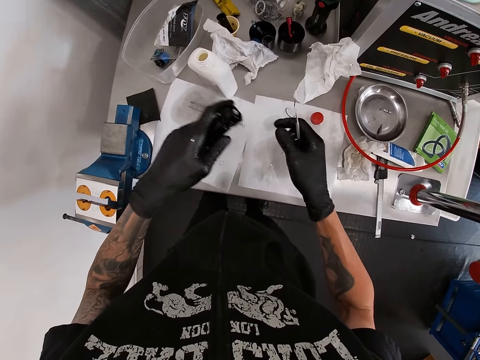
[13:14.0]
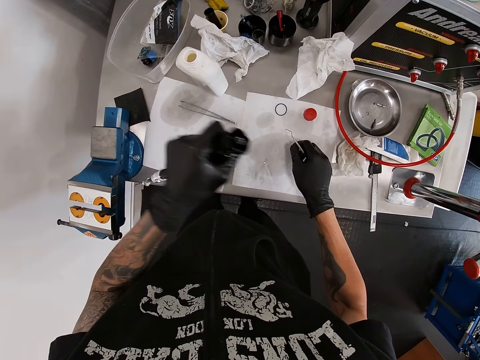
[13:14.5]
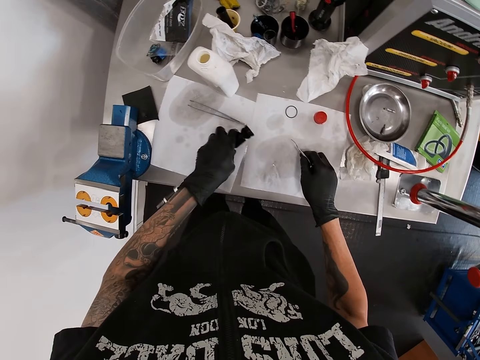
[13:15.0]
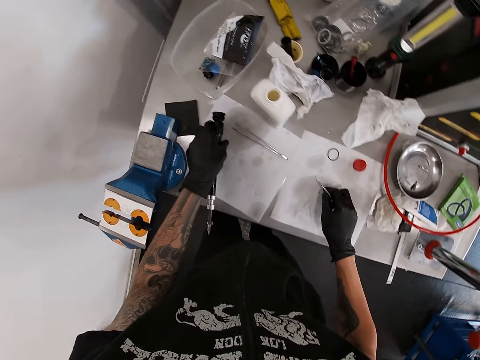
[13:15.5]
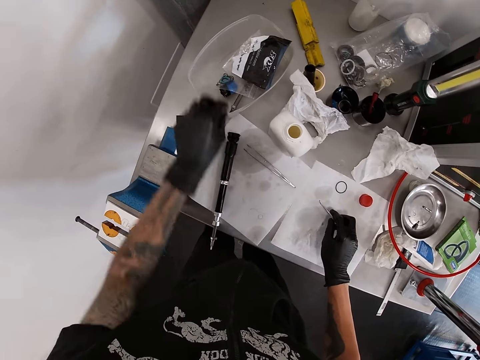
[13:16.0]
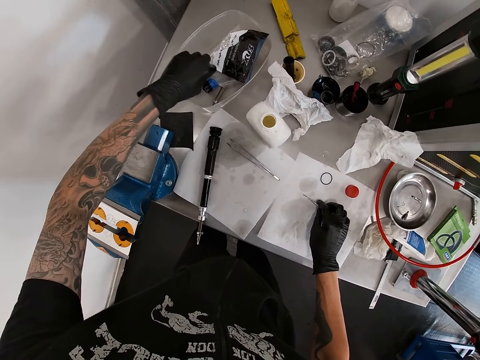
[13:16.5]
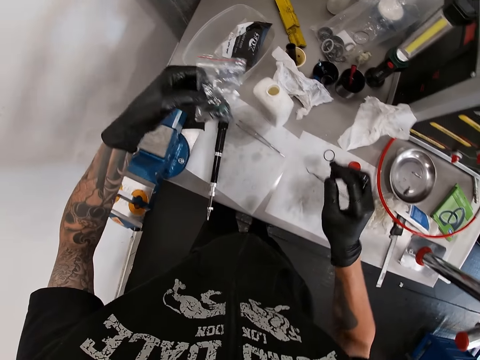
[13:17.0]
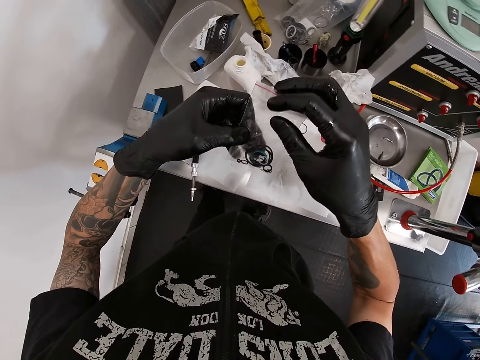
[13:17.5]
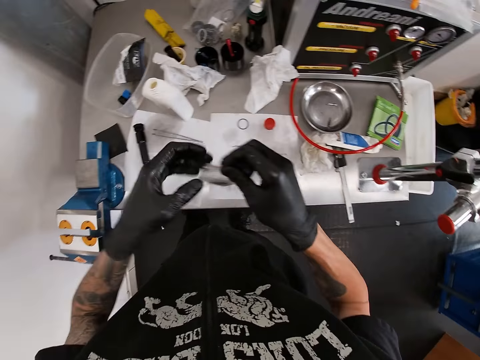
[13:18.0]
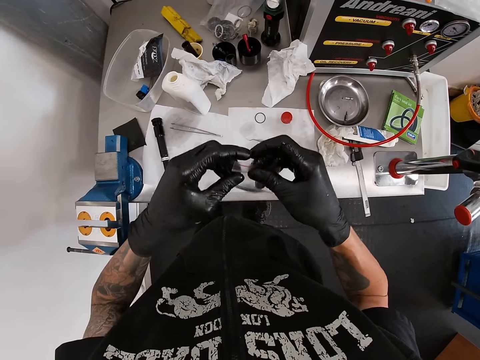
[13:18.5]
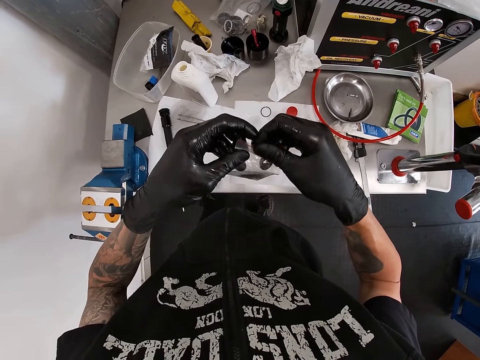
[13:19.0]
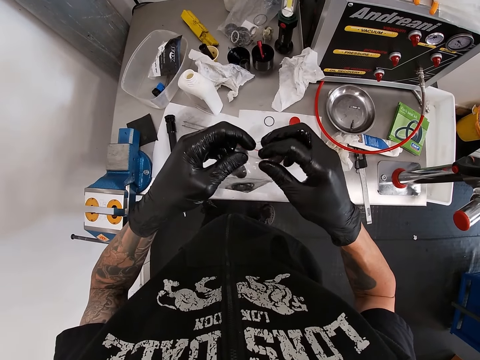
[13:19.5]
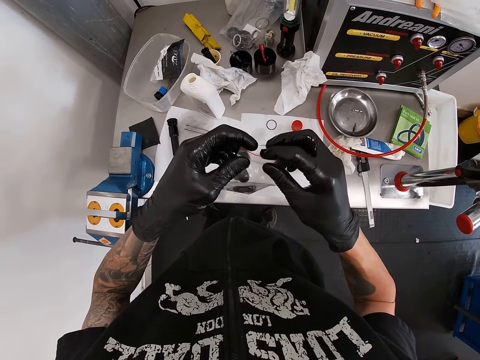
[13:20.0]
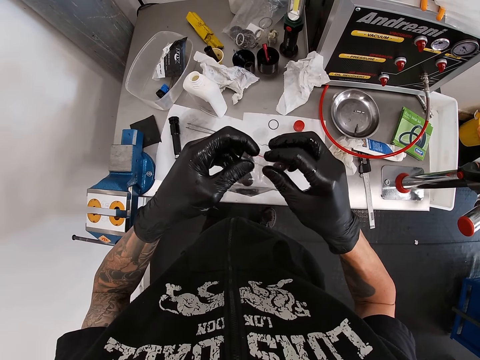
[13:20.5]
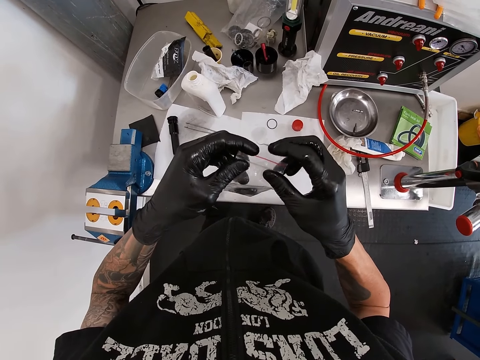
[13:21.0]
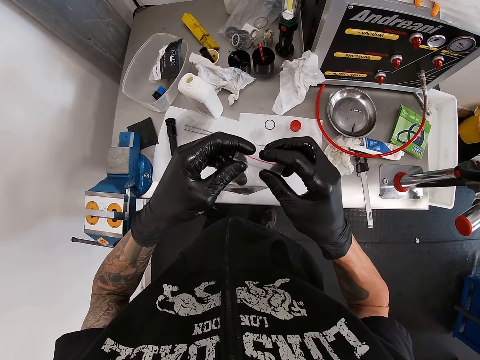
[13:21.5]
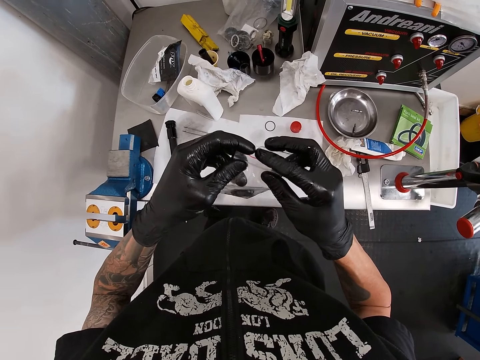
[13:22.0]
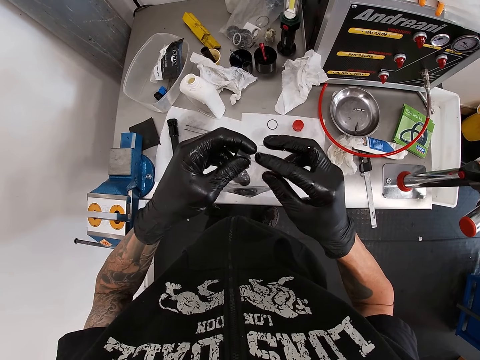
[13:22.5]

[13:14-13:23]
The camera wearer moves a metal on the surface. He drops the pump tube on the table with his left hand. He picks a seal bag or sachet in a container with his left hand and drops the seal picker on the table with his right hand. He opens the seal bag with his right hand. He looks at the sachet.

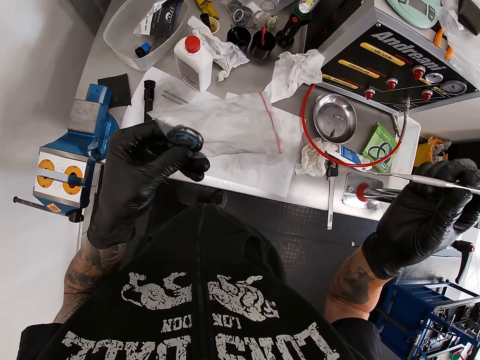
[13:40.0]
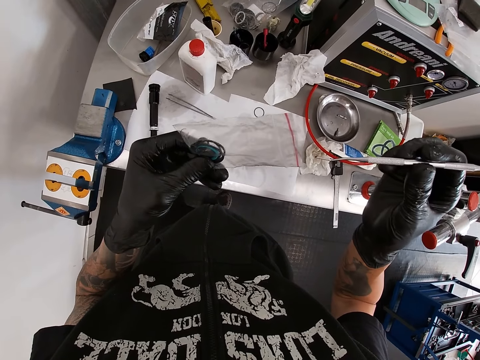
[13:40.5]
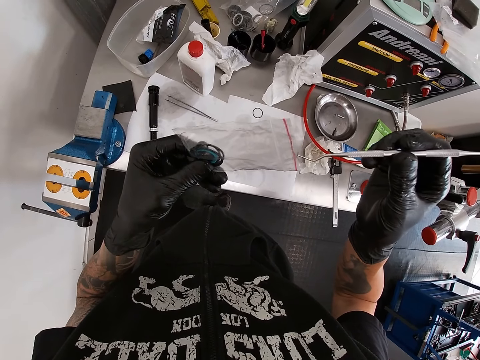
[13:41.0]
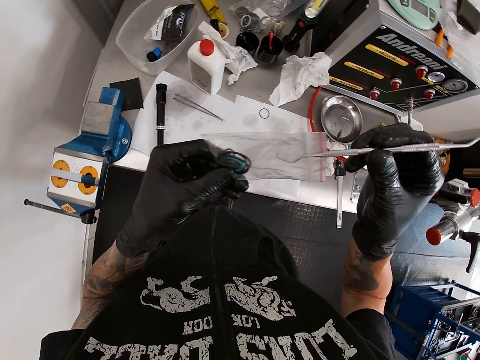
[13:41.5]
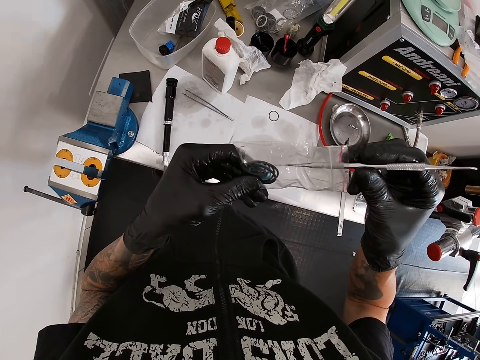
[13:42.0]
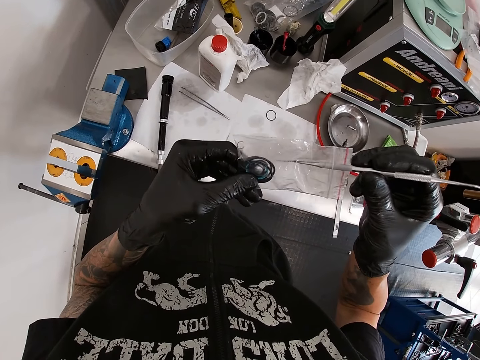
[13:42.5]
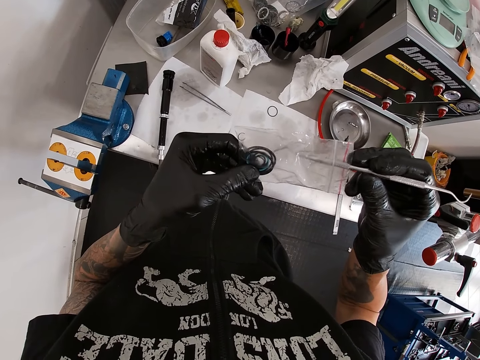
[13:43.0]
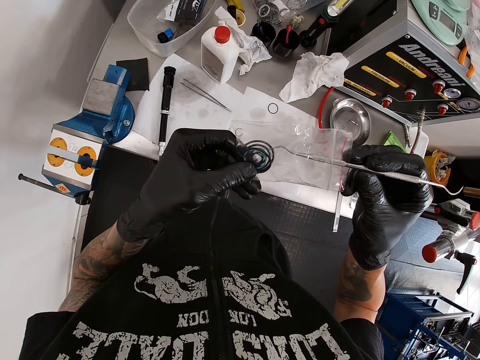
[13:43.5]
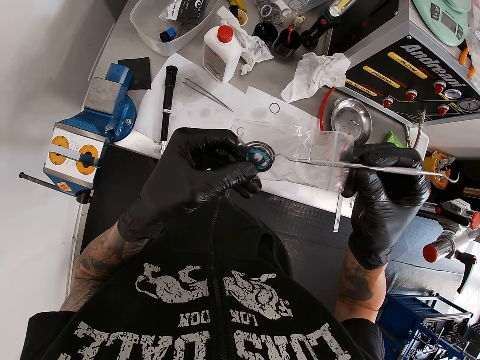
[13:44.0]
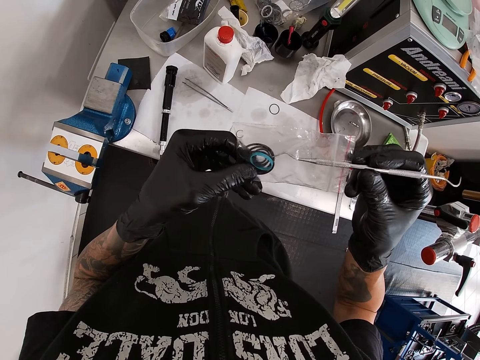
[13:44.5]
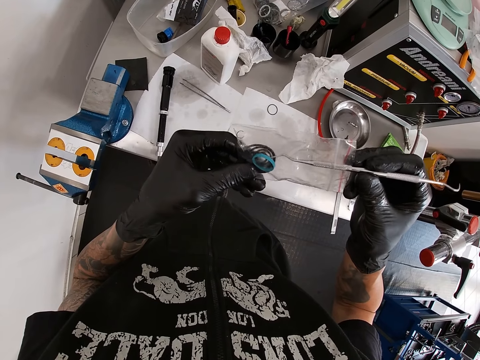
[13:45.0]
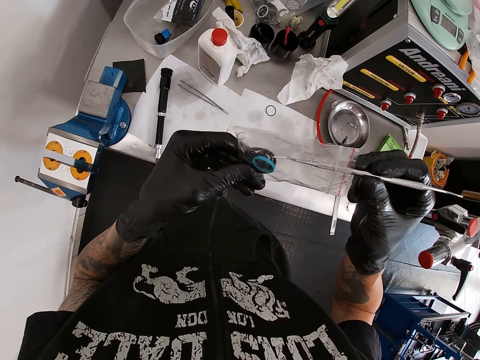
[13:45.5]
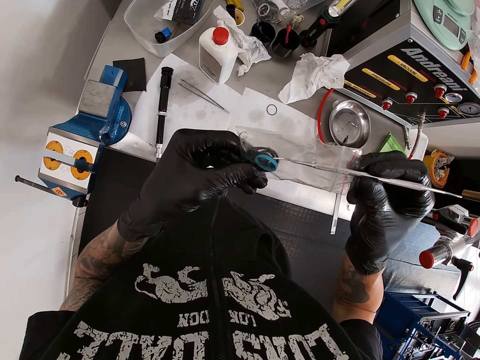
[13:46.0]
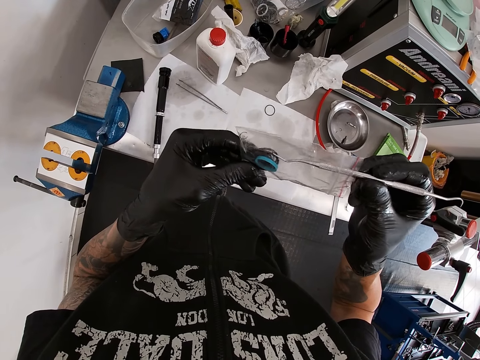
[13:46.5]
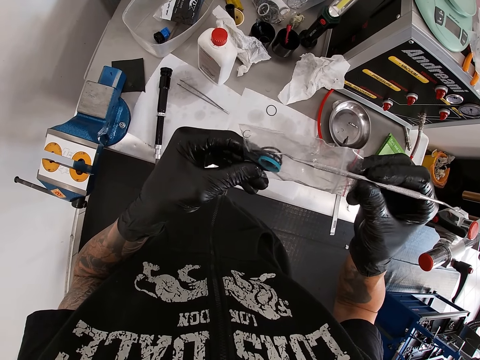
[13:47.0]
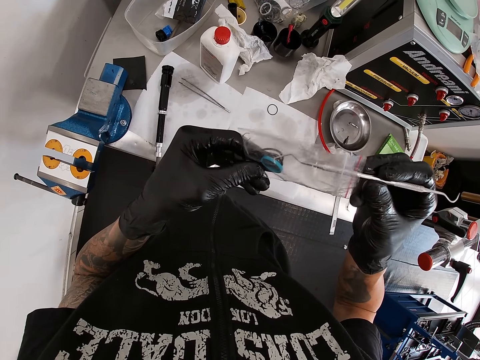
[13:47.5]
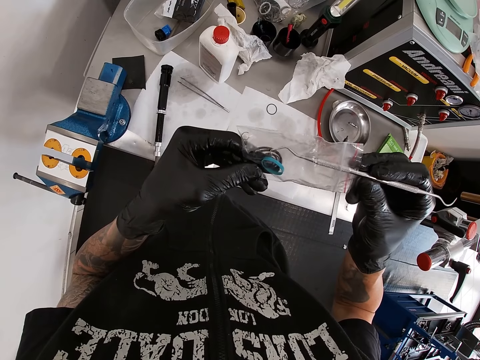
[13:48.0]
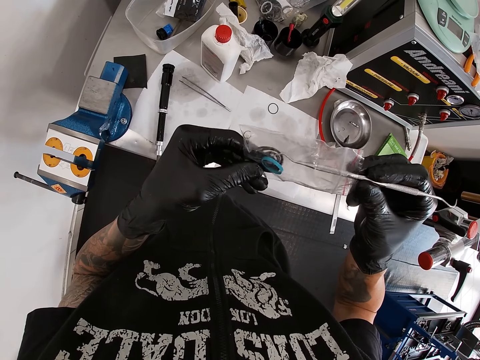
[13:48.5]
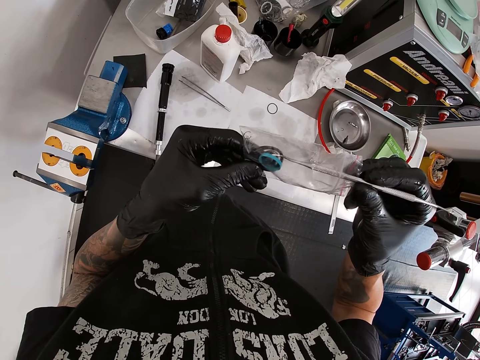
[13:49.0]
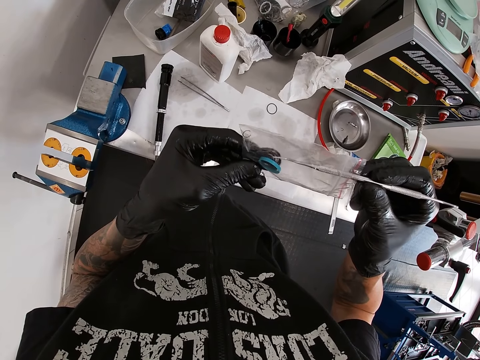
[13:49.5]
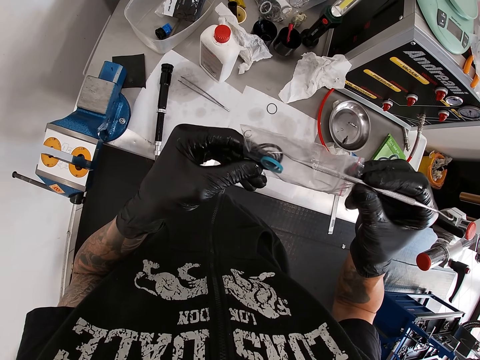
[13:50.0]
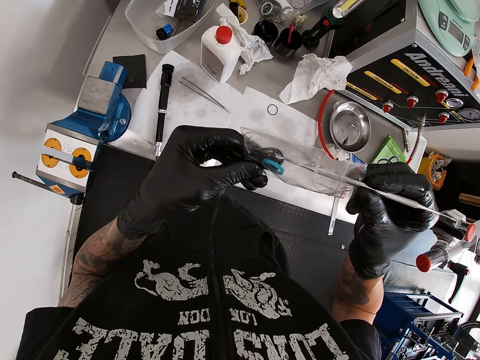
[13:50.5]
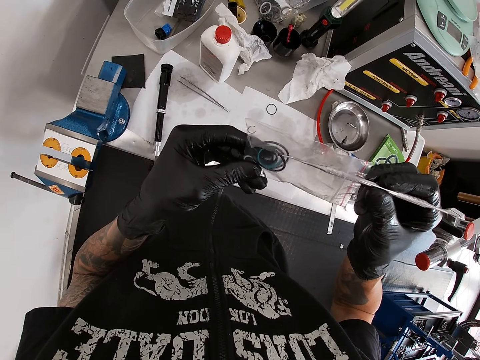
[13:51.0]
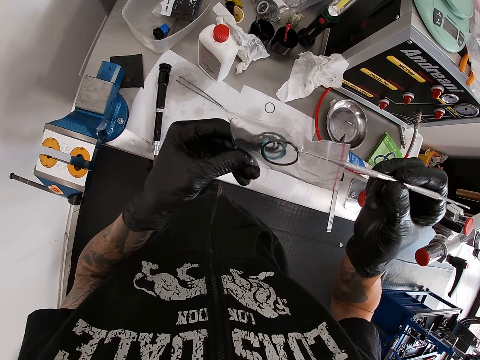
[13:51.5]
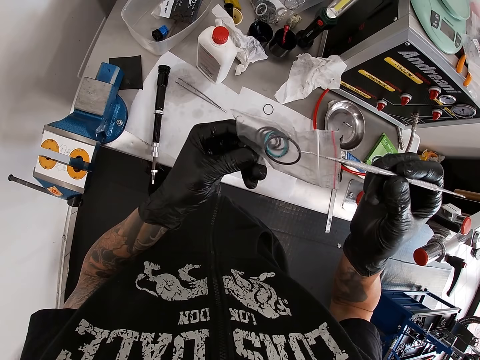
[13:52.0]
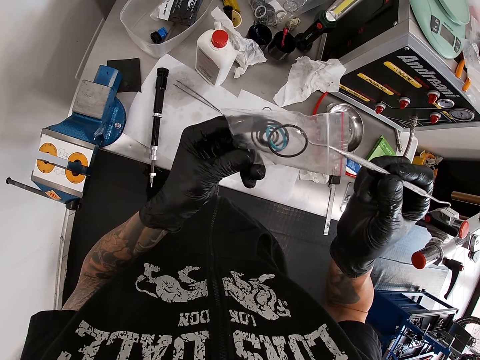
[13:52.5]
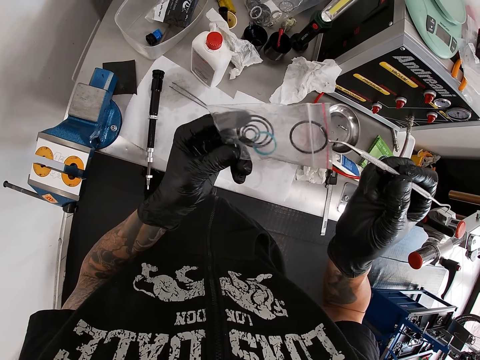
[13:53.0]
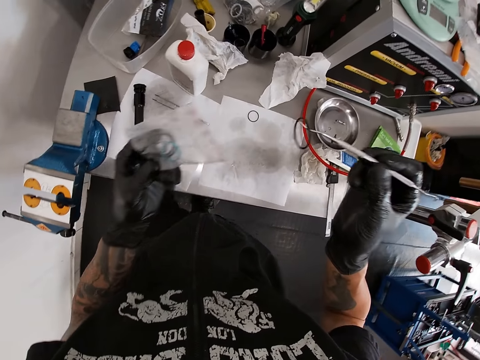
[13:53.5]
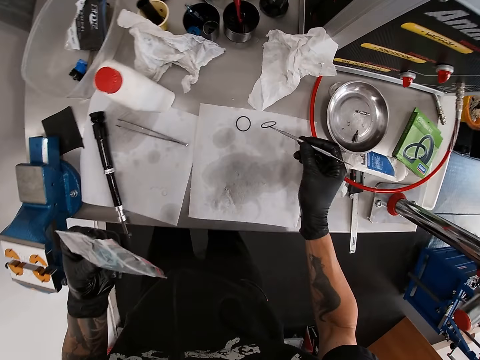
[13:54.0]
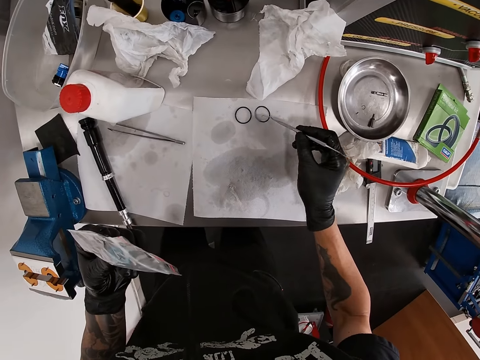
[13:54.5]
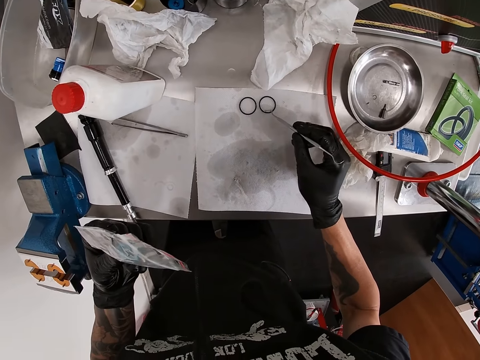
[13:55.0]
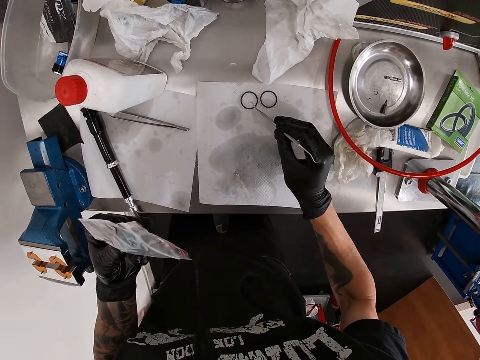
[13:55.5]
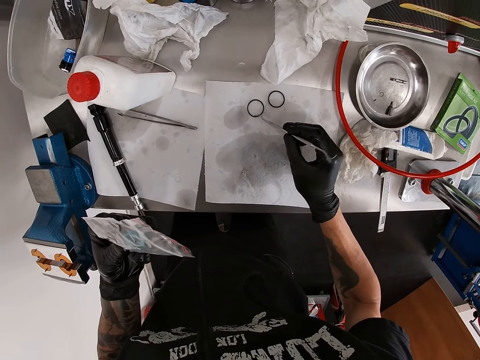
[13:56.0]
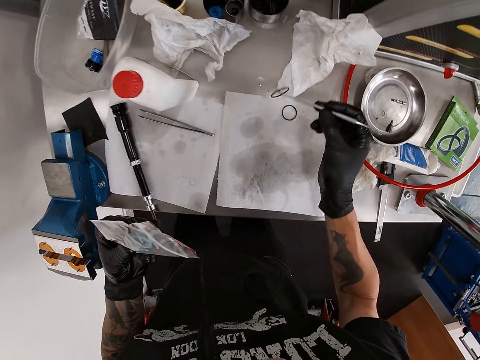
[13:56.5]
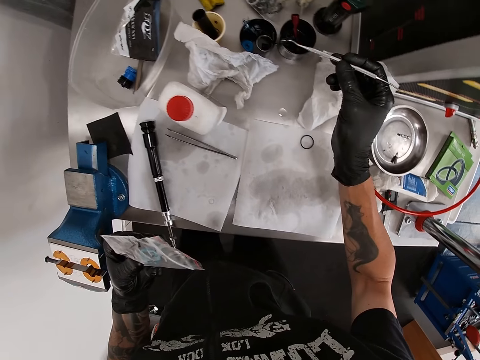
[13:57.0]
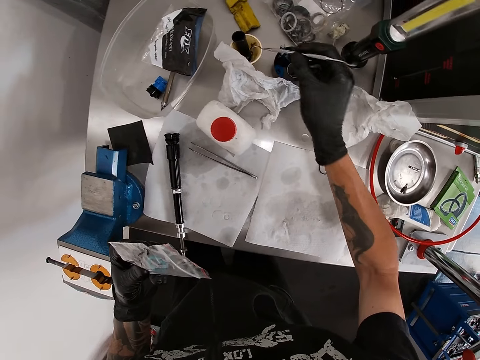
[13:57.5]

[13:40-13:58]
The camera wearer picks a rubber seal from the seal bag with the seal picker in his right hand. He removes the rubber band from the paper. He drops the hook on the paper on the table with his right gloved hand. He places the rubber band on the table. He picks a ring from the paper on the table with the hook or spatula in his right gloved hand. He drops the ring in a cup on the table with the hook in his right gloved hand.
